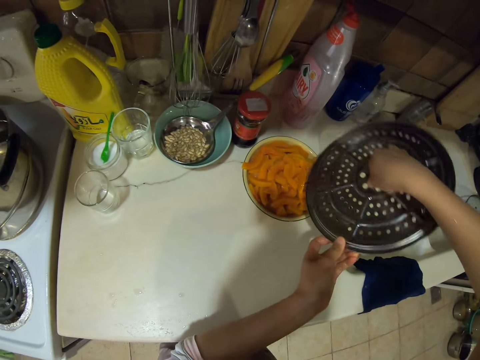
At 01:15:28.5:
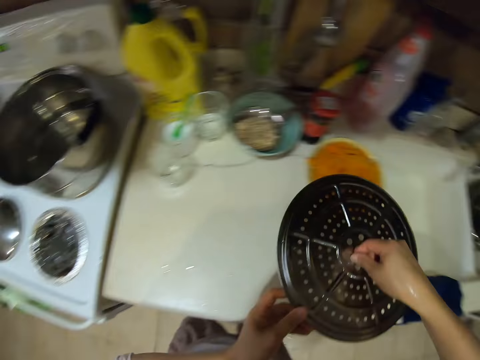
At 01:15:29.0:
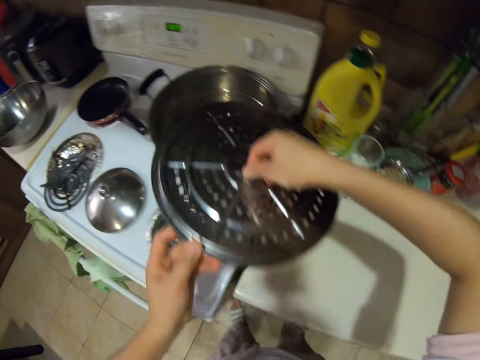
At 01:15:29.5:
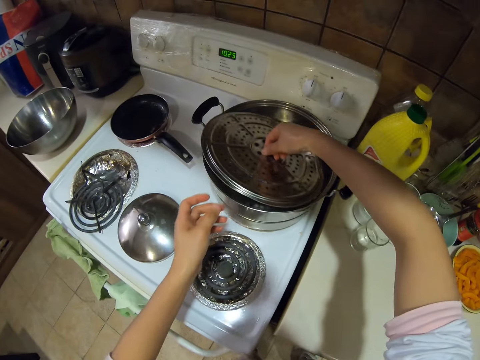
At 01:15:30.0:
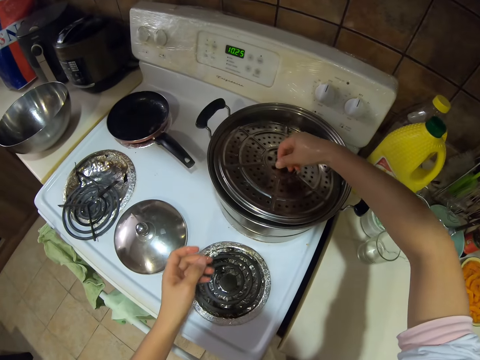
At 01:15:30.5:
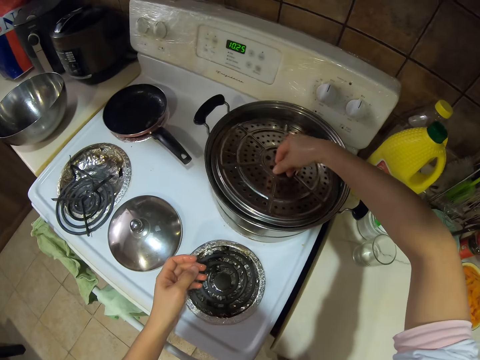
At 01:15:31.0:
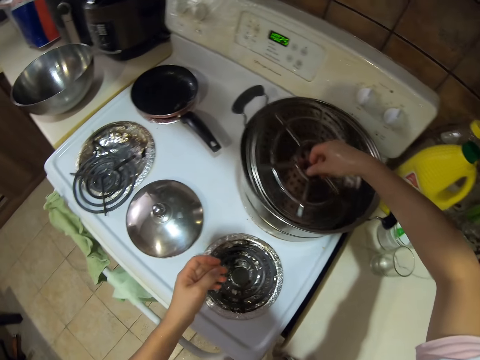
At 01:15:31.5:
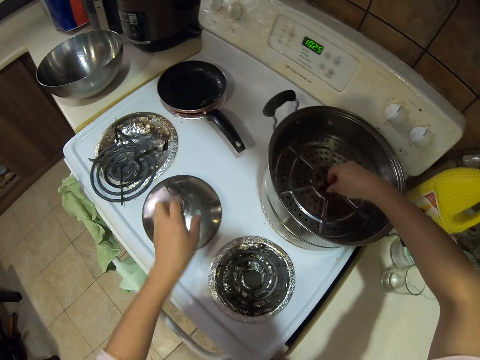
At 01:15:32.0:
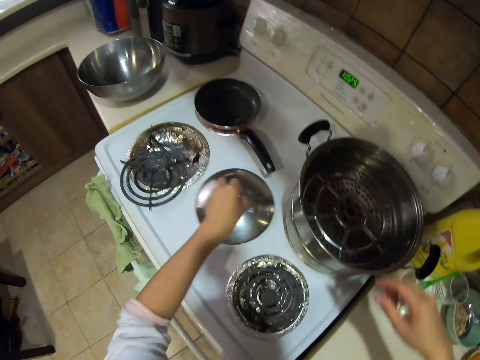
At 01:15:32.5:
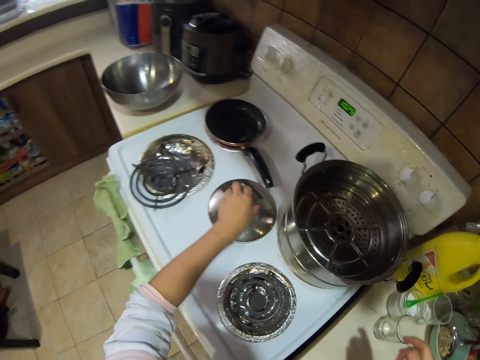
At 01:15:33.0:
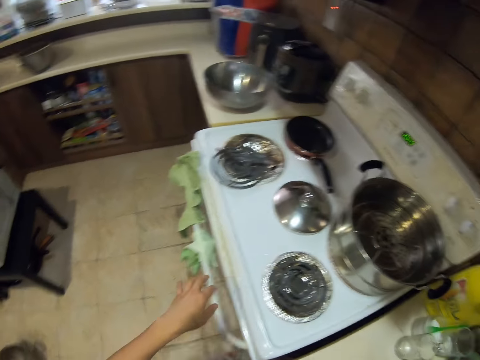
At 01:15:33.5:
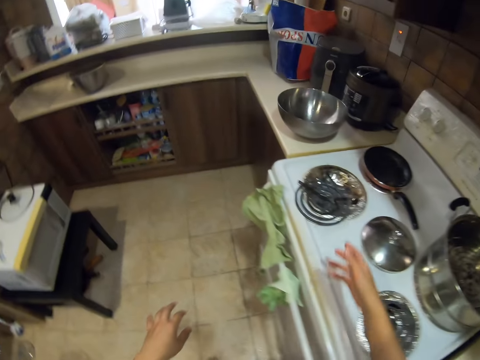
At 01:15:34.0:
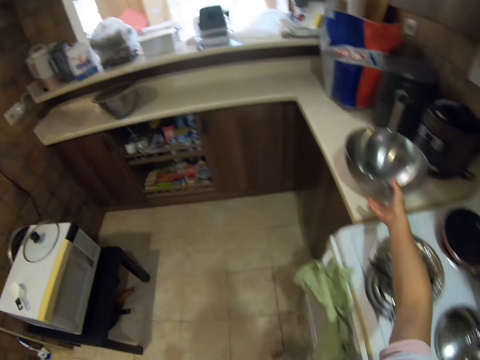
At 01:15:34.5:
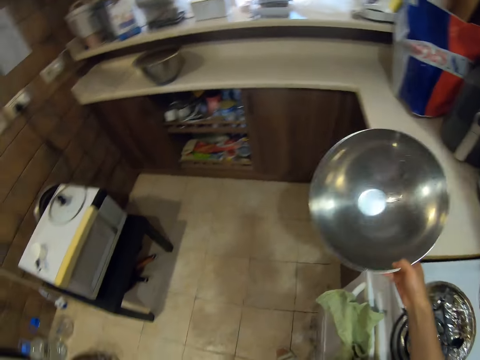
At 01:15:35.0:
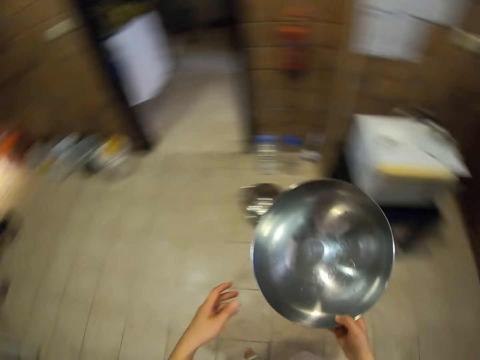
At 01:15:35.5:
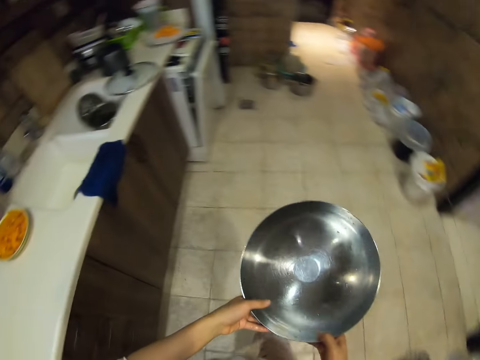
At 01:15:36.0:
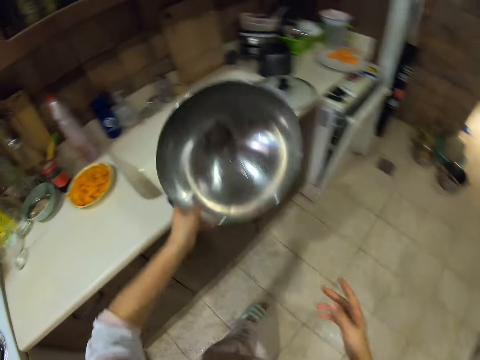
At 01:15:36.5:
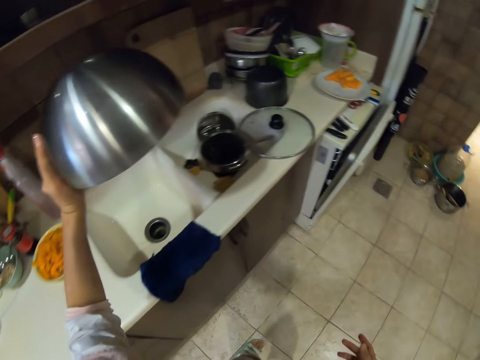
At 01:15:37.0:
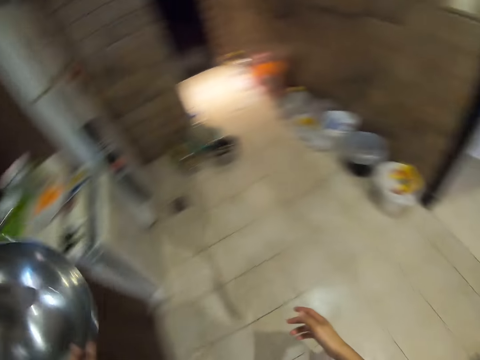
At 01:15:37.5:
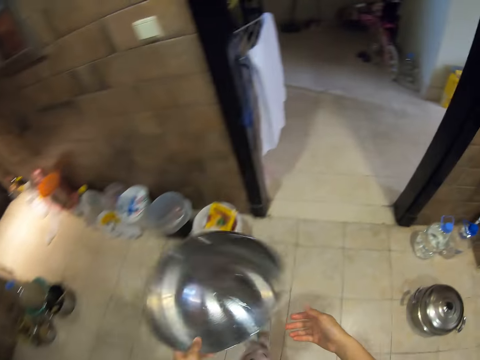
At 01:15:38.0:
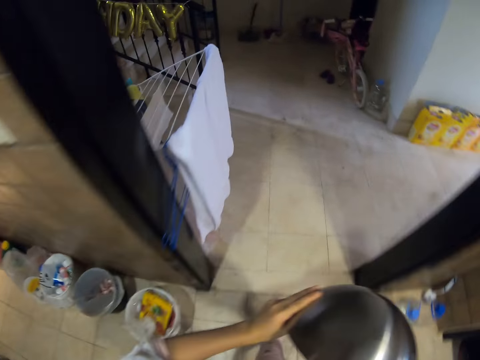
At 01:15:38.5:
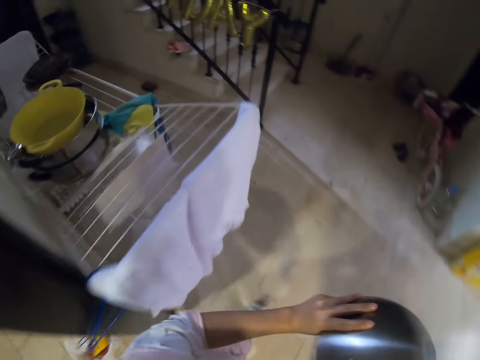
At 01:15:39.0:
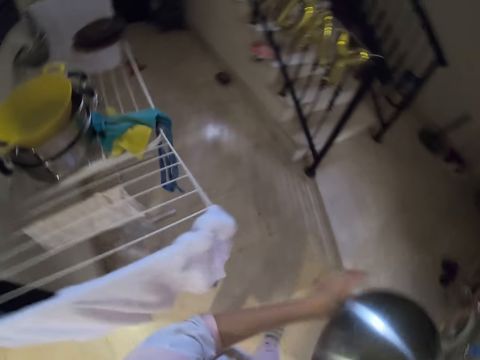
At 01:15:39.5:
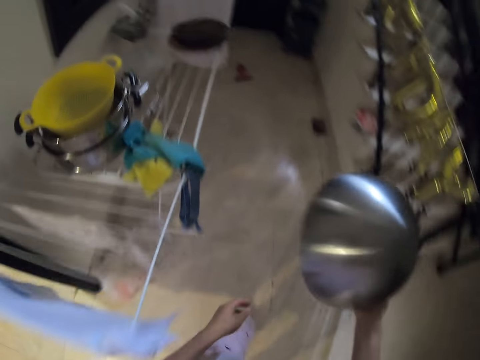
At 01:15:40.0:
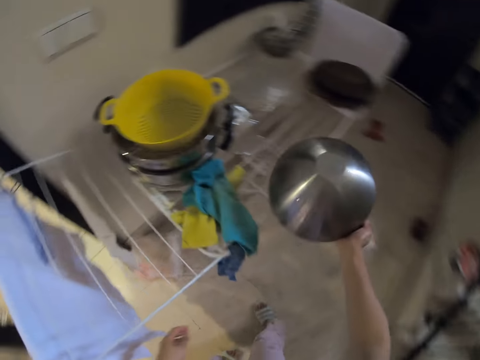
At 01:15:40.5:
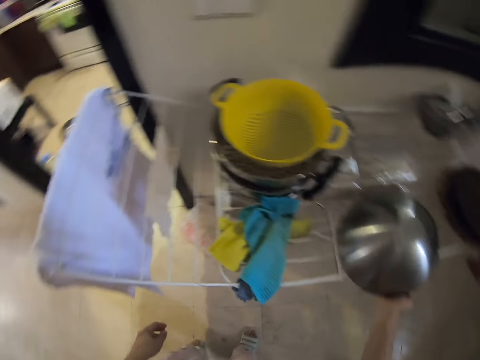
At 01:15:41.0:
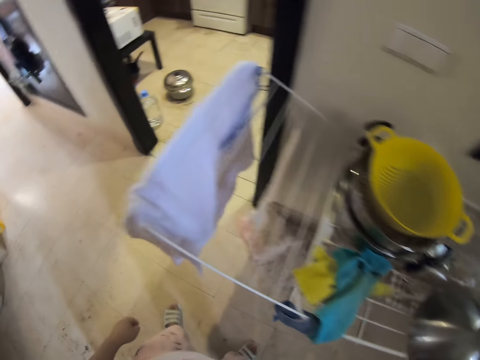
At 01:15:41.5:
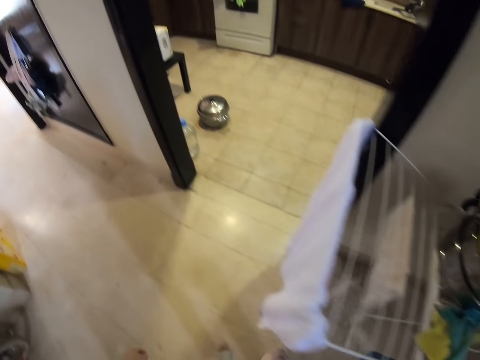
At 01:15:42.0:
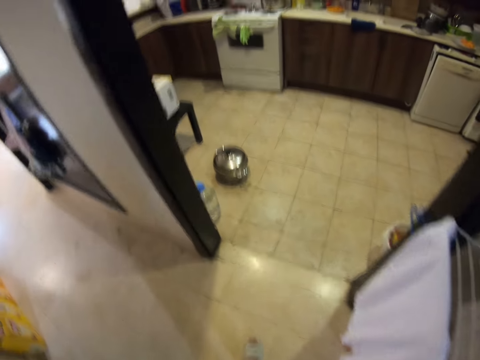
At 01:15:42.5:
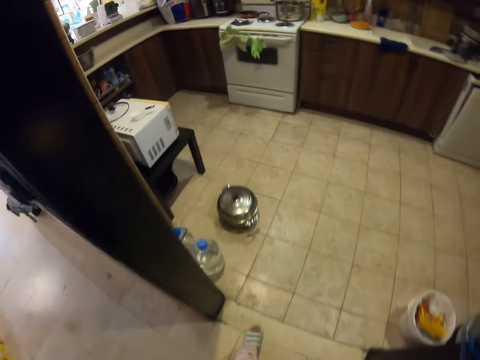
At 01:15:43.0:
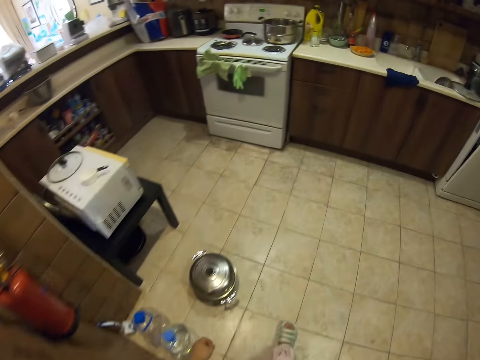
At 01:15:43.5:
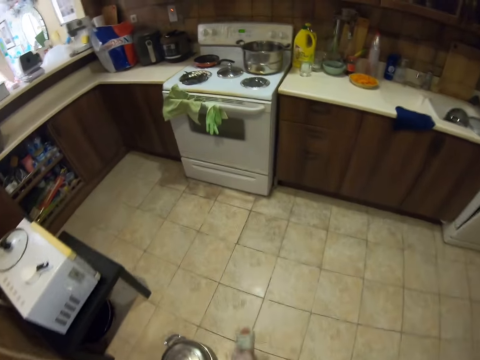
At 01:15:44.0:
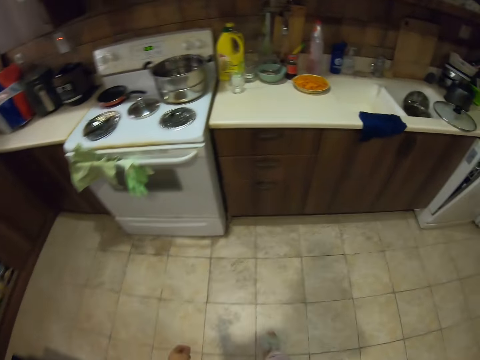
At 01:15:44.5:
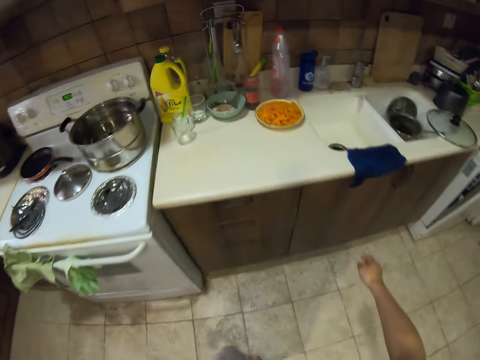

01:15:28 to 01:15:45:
The camera wearer puts food on a plate. They put the steamer rack in the cooking pot. They close the pot. They move the lid. They take a basin. They pick up the pot. They pour the water remains in the sink. They walk. They place the pot on the table. They put the basin on the rack. They walk.

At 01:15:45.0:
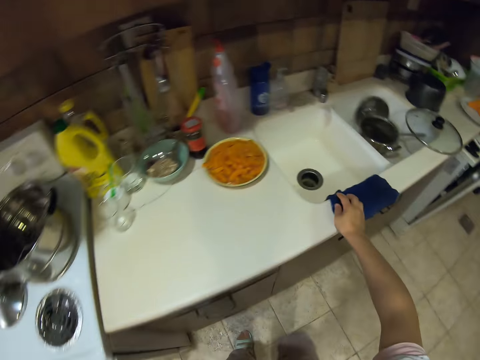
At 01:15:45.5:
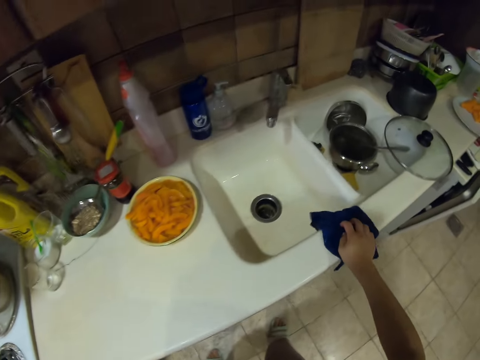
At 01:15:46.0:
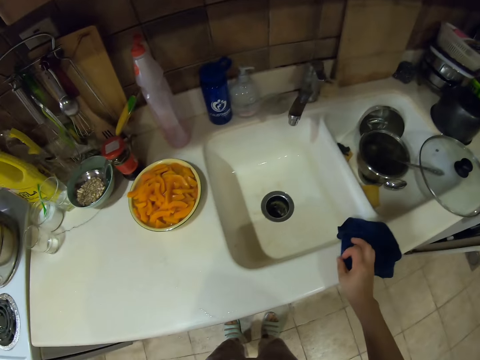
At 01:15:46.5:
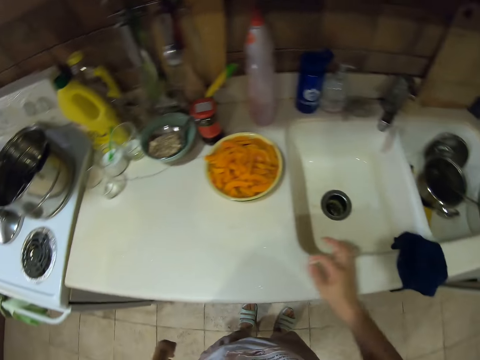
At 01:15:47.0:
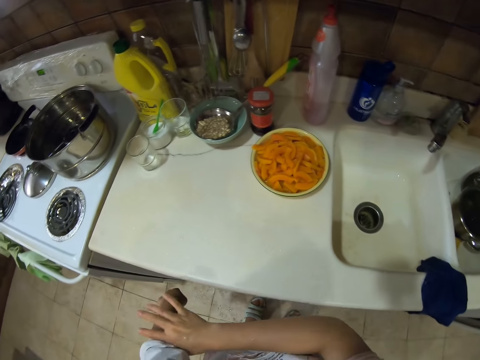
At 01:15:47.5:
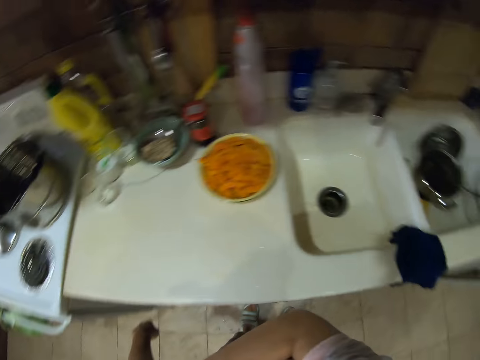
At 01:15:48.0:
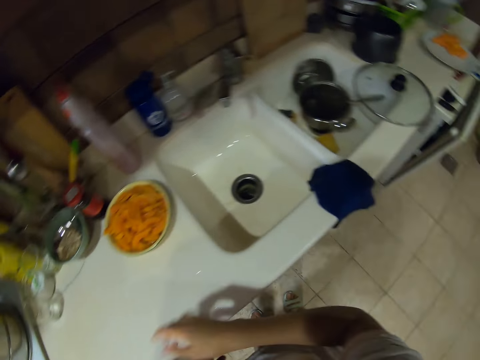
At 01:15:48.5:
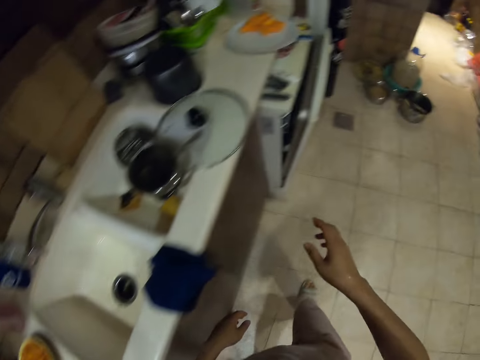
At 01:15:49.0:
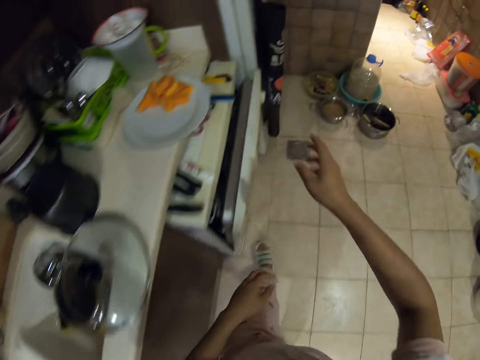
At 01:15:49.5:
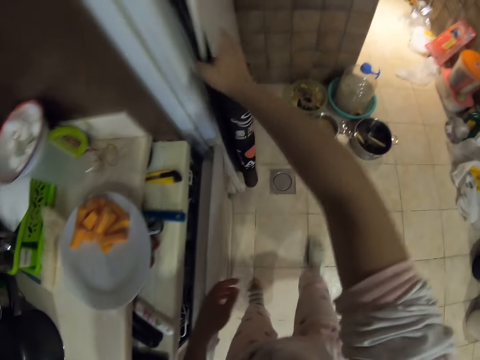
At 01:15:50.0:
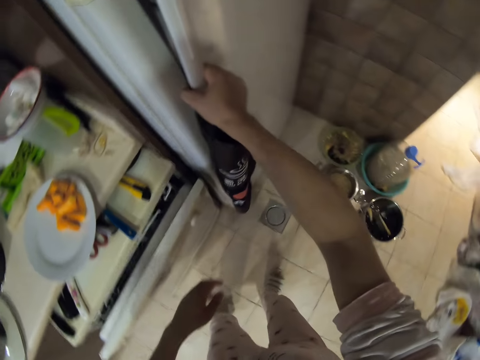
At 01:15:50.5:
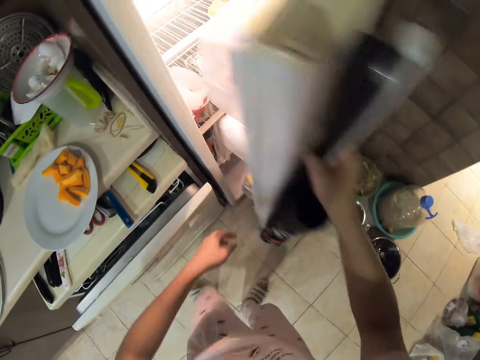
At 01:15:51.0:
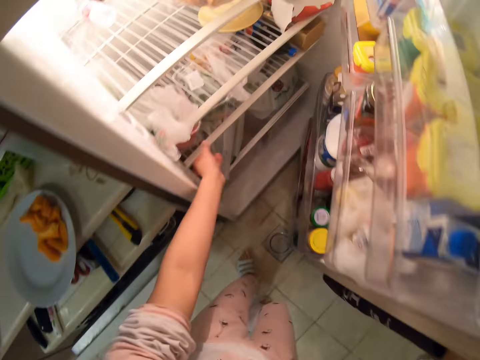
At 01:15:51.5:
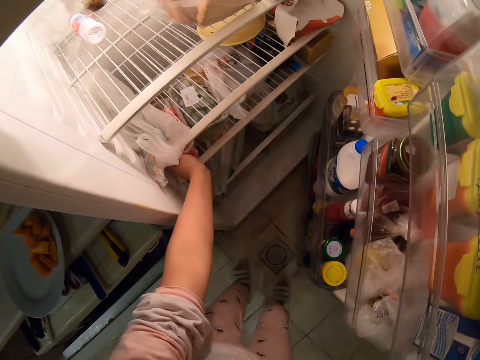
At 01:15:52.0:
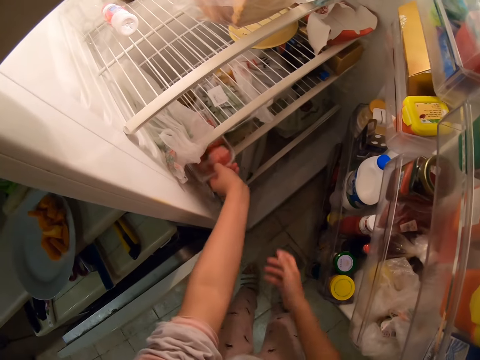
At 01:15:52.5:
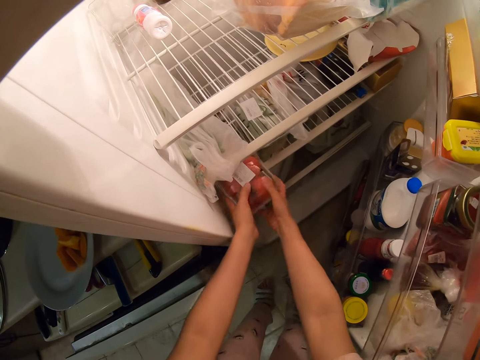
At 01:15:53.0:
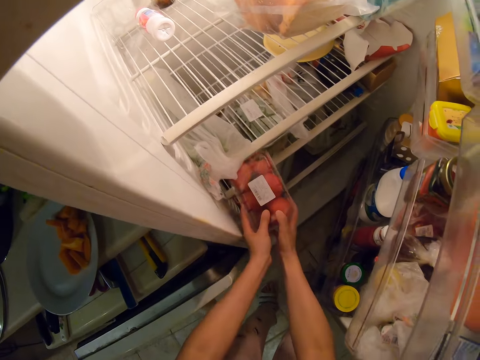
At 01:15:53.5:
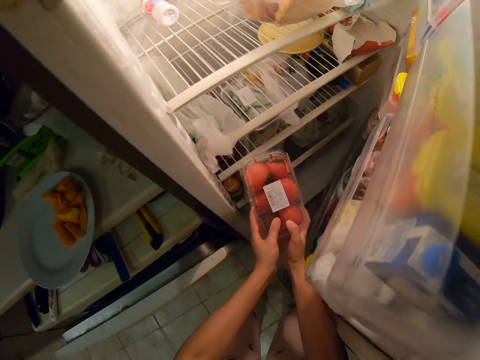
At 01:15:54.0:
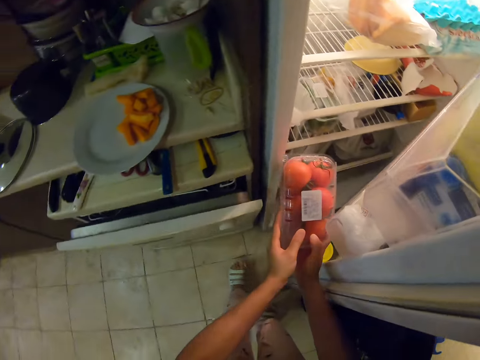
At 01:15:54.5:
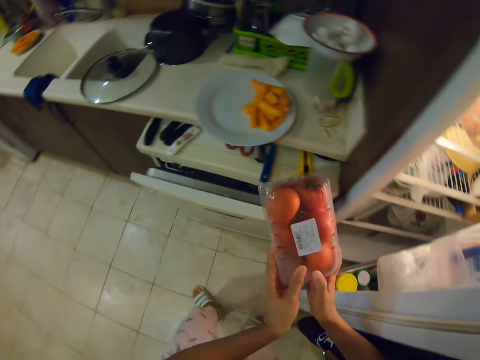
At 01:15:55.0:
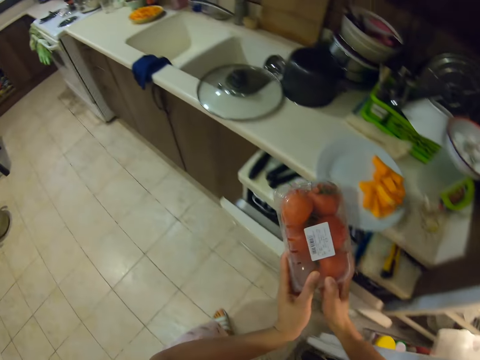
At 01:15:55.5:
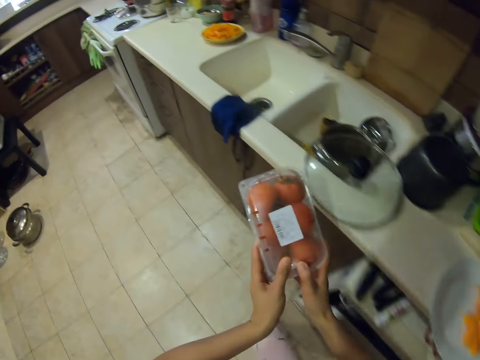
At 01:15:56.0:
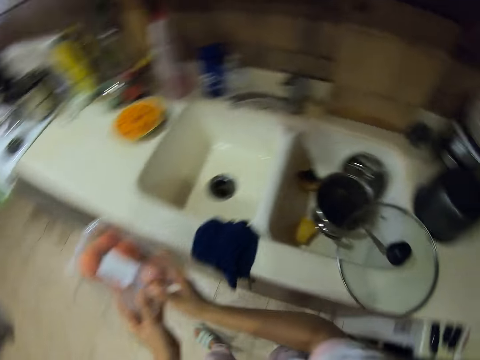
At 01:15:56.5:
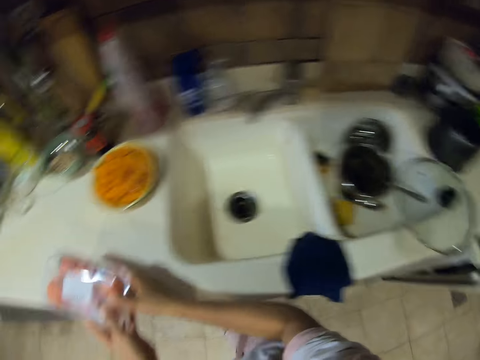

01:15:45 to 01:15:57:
The camera wearer moves the towel. They pull a cloth. They open the fridge. They pick up a tray of tomatoes or storage container.
